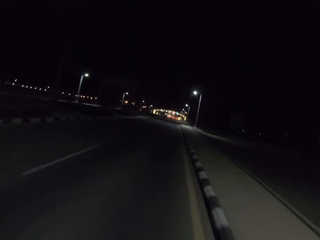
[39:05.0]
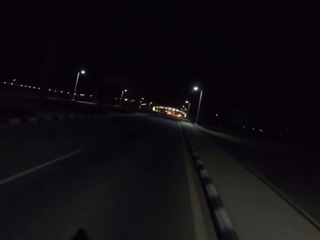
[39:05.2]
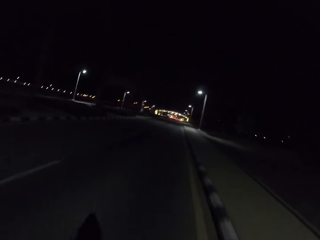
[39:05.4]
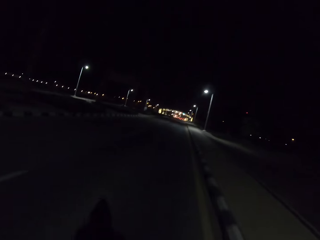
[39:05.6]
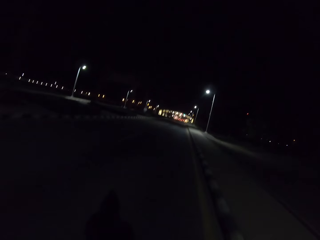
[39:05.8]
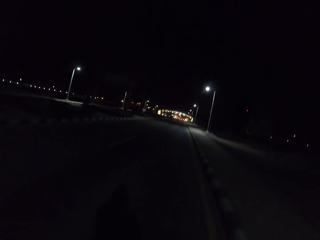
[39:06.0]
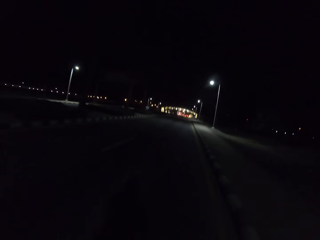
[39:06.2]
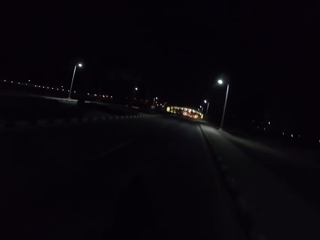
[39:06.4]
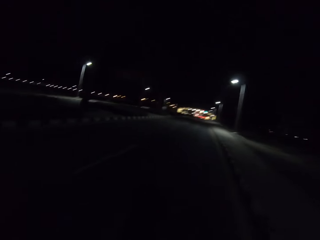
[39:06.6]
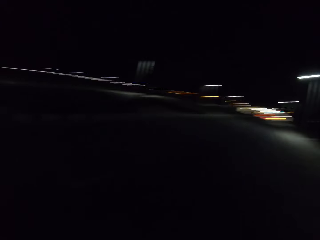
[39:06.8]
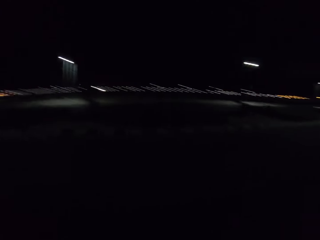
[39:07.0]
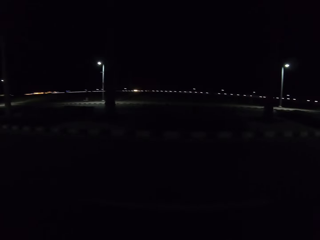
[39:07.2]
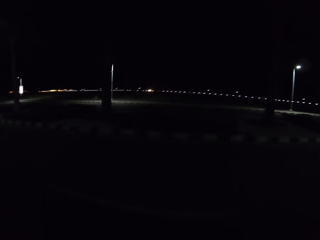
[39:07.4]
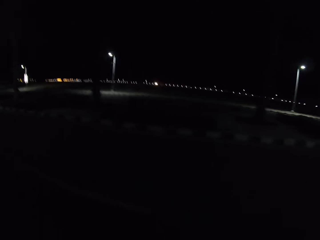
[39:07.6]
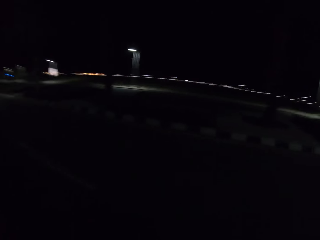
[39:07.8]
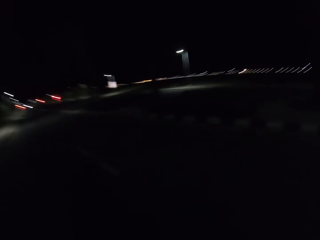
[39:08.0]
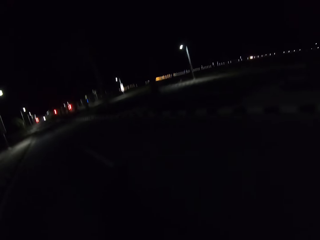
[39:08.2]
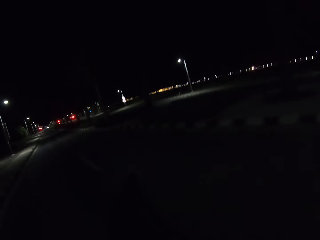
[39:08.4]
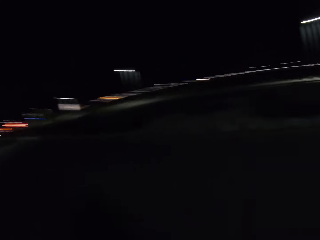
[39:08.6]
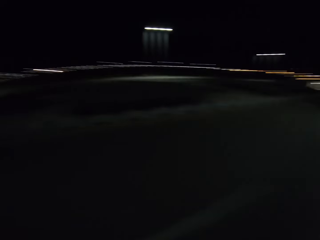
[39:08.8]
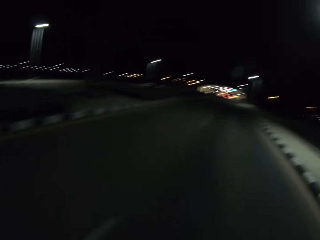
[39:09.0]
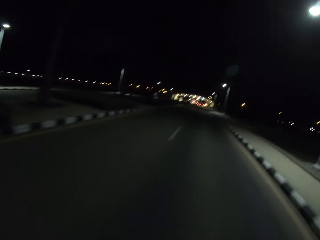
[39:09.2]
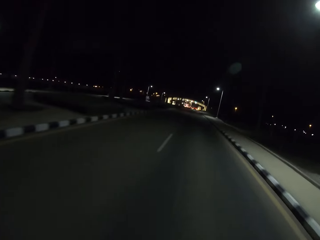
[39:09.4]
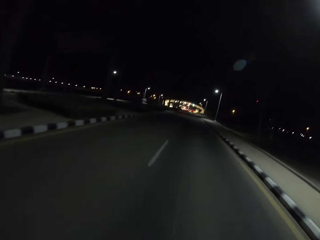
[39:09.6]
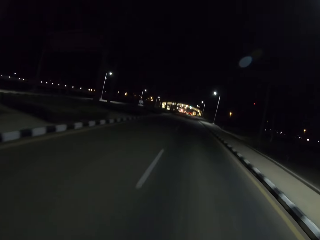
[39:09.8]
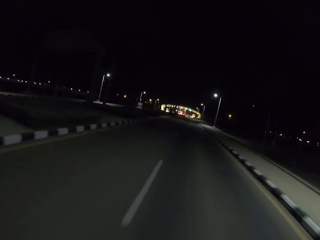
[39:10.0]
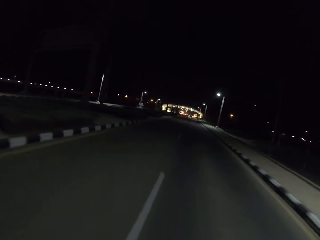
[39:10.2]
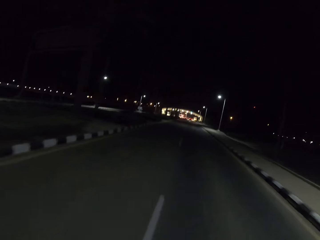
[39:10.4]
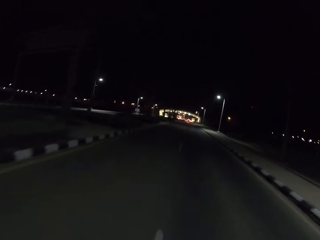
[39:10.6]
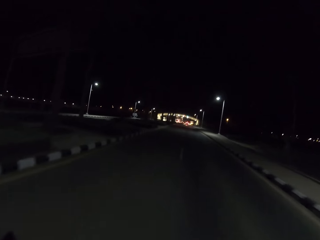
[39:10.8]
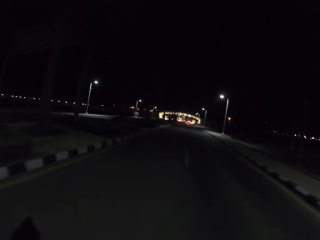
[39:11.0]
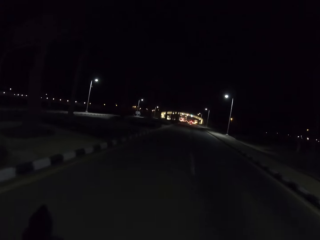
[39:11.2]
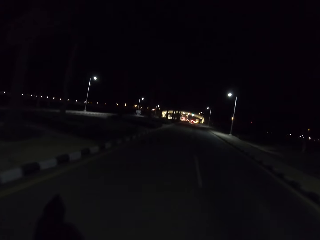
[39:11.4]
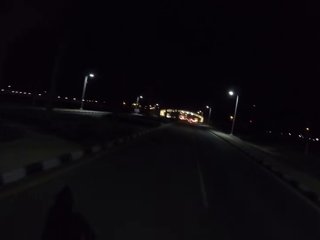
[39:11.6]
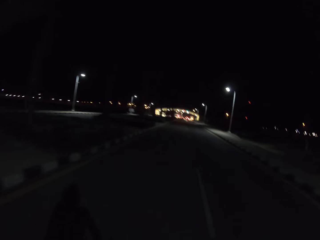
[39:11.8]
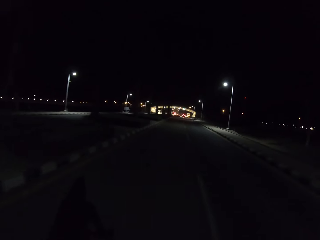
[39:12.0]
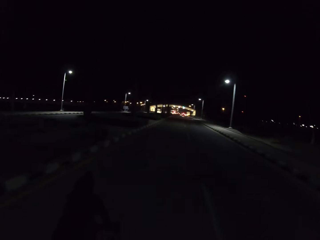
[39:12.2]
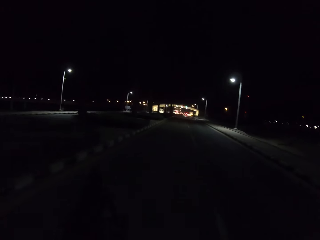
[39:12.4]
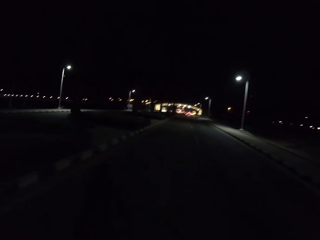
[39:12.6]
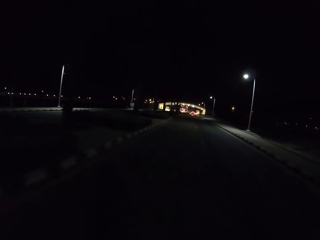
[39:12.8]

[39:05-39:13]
The camera wearer looks around.

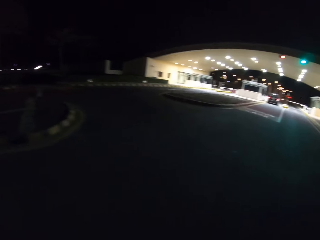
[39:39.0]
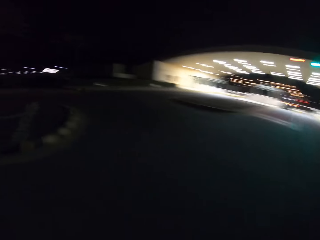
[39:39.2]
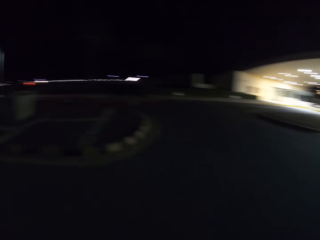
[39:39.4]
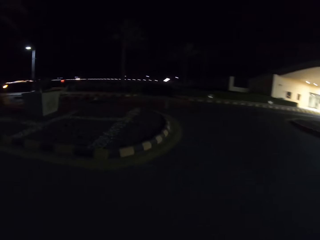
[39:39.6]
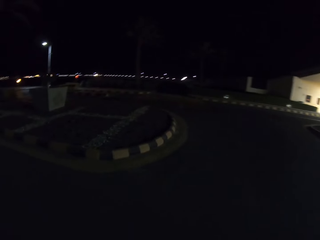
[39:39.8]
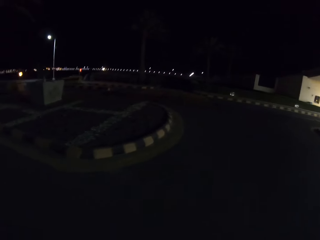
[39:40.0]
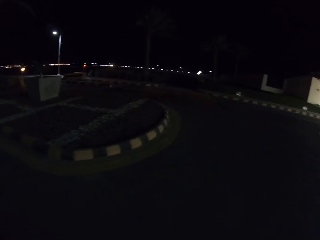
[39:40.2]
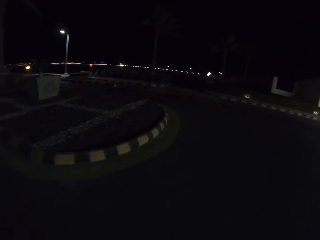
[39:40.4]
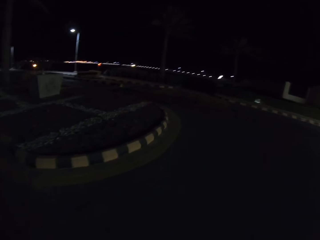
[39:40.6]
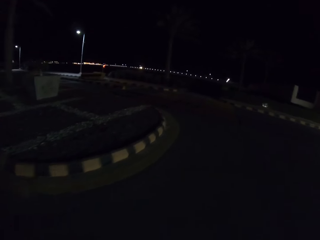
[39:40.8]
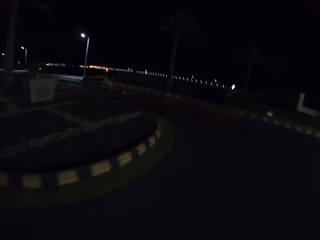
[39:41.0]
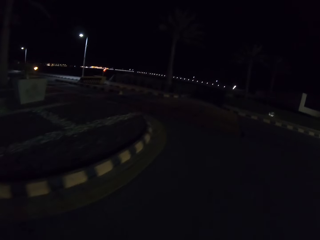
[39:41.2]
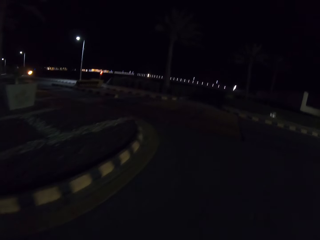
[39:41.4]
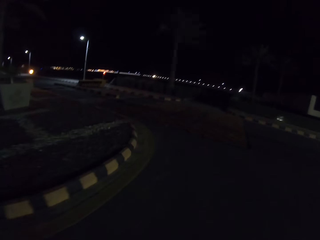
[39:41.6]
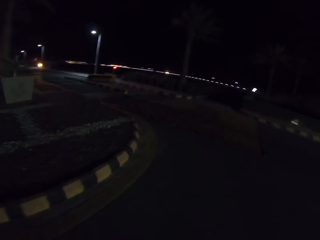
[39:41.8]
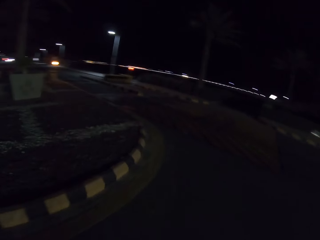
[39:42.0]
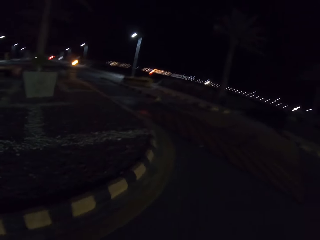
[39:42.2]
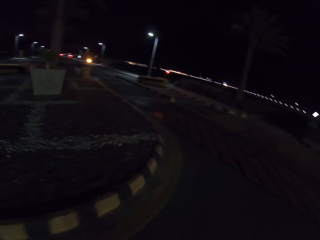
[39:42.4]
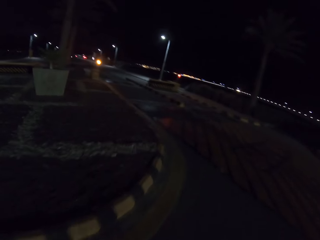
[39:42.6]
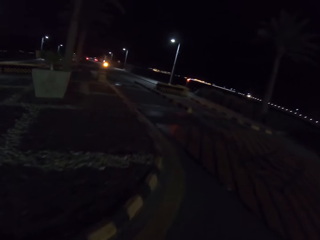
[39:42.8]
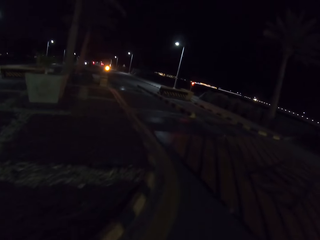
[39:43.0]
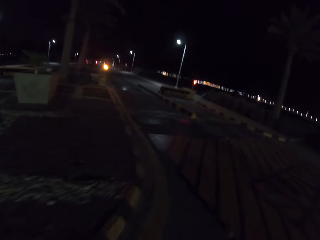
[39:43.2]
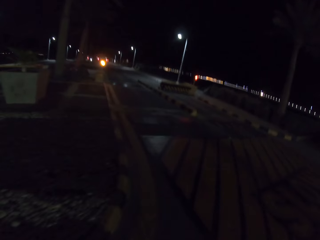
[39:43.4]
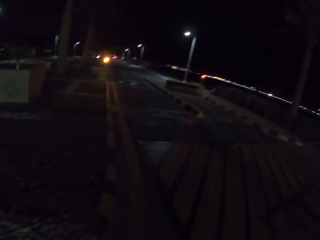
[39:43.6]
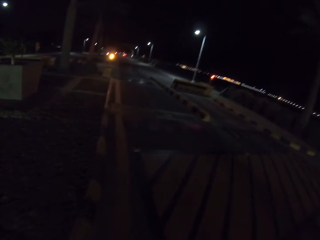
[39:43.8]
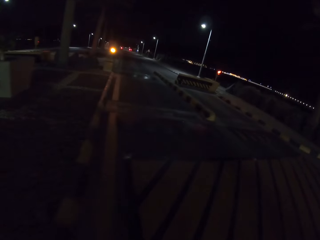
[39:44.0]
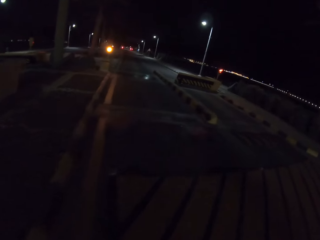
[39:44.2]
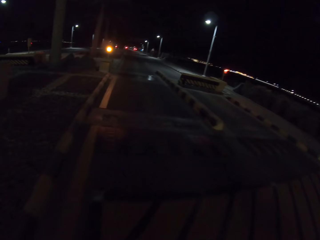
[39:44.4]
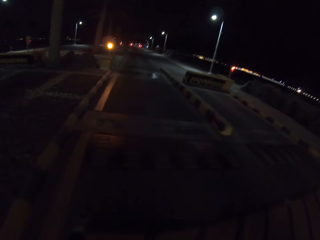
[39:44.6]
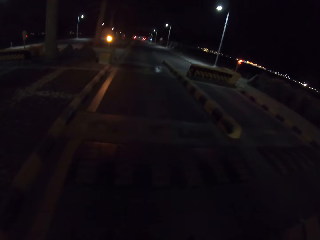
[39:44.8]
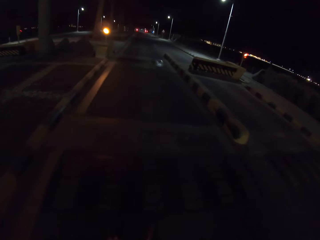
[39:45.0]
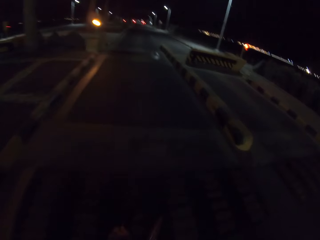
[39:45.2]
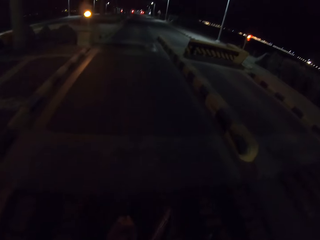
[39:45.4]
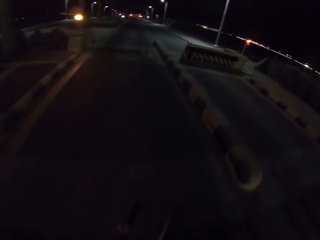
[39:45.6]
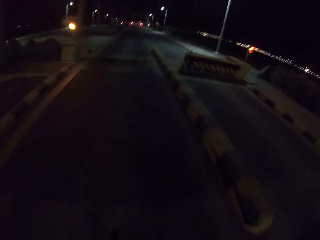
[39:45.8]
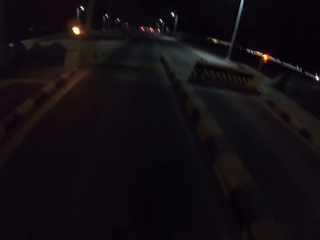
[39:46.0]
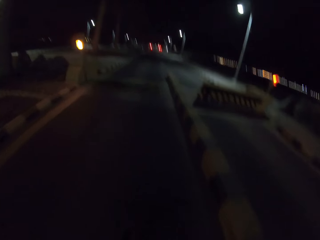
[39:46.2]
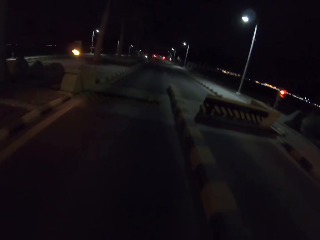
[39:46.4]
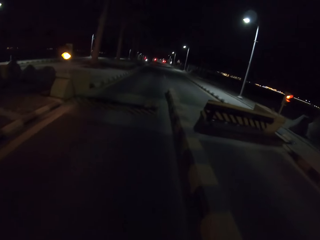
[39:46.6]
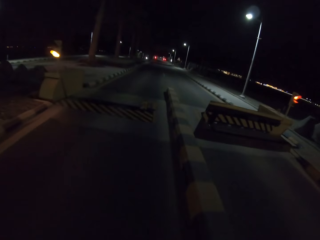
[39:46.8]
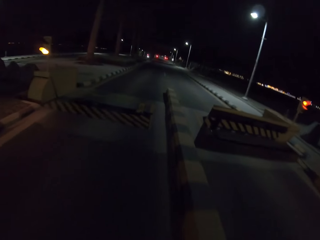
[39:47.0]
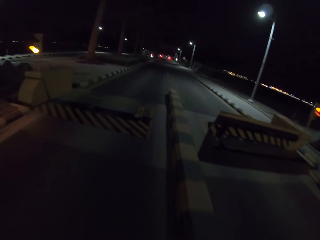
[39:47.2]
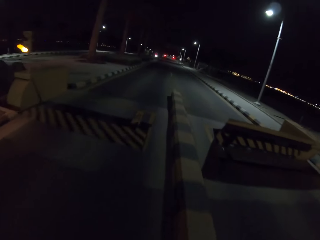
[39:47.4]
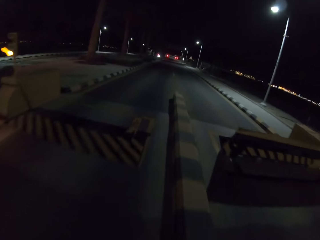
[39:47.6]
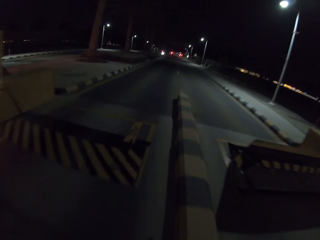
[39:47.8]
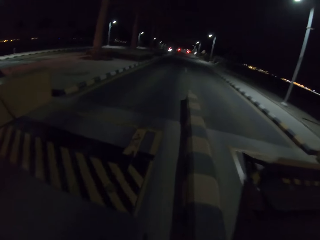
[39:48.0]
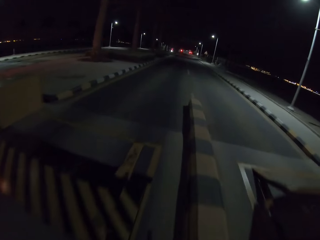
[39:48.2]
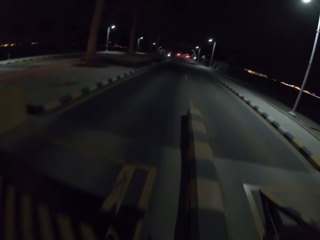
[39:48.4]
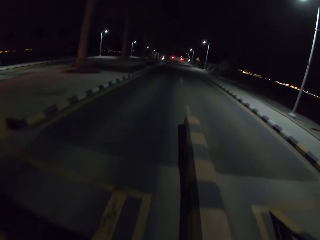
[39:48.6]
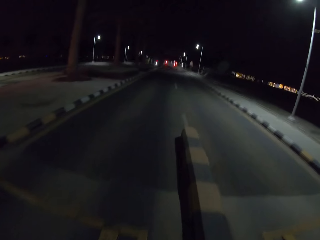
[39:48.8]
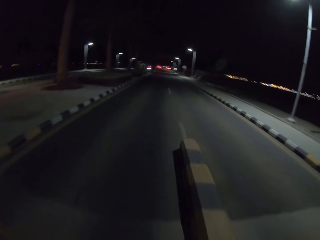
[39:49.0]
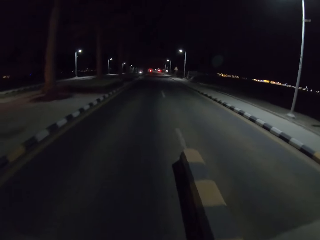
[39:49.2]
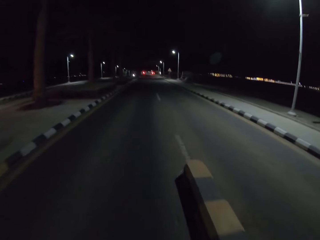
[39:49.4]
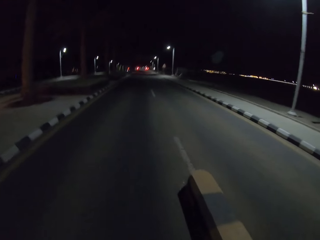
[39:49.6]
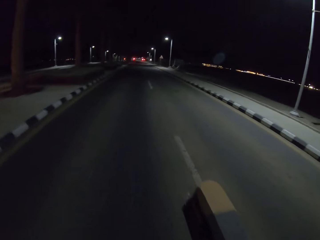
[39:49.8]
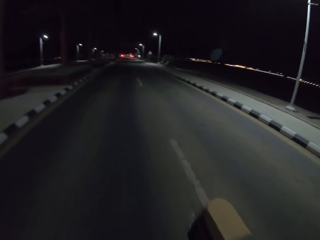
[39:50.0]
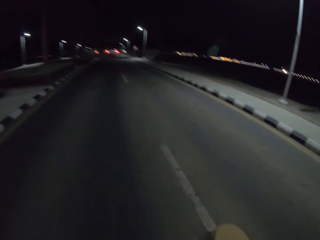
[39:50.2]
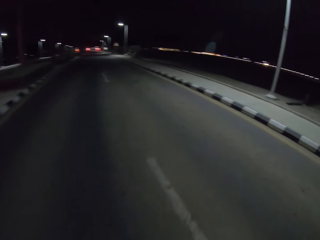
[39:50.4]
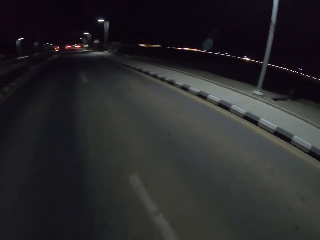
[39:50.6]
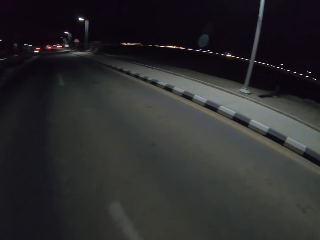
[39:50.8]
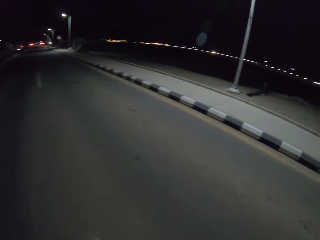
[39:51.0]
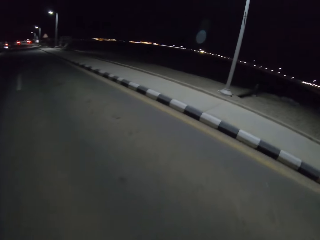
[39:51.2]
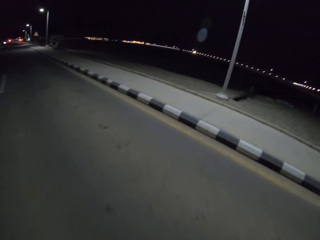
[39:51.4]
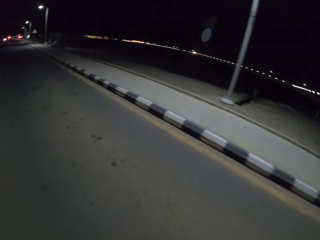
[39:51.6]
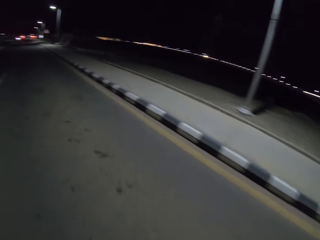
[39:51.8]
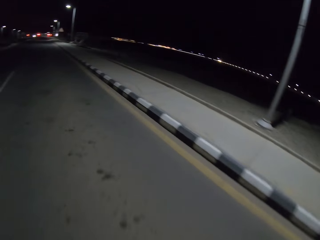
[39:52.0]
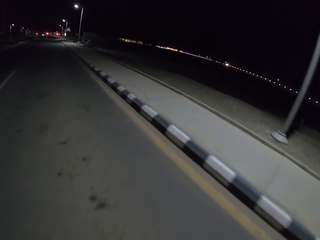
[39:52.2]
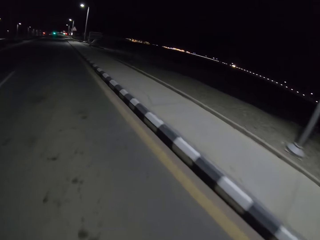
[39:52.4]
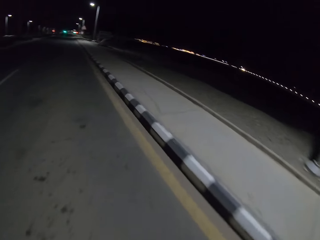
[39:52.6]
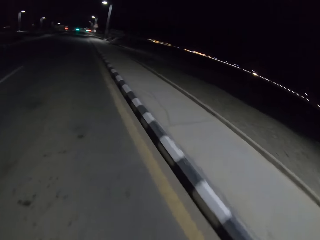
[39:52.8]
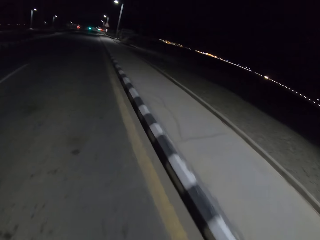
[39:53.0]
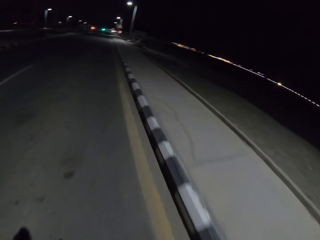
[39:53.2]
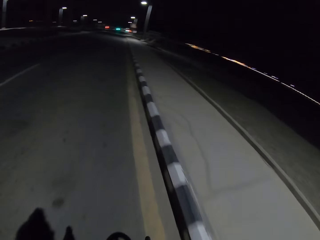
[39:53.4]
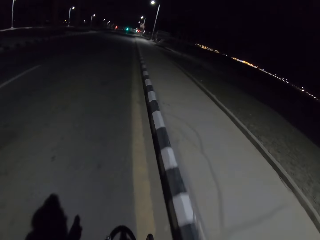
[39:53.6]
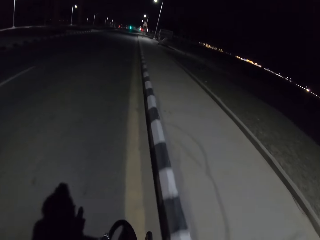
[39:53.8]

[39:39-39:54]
The camera wearer takes a U-turn.
